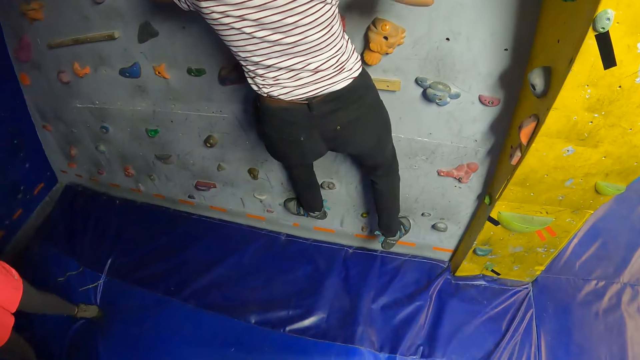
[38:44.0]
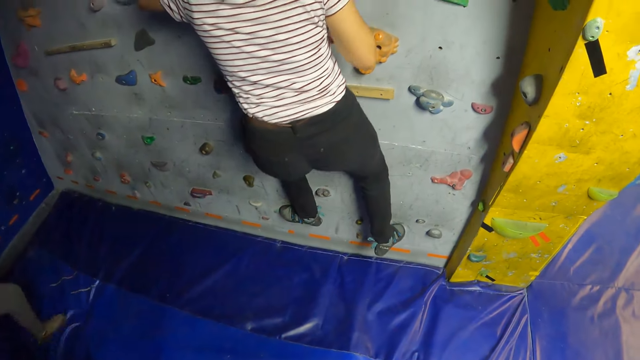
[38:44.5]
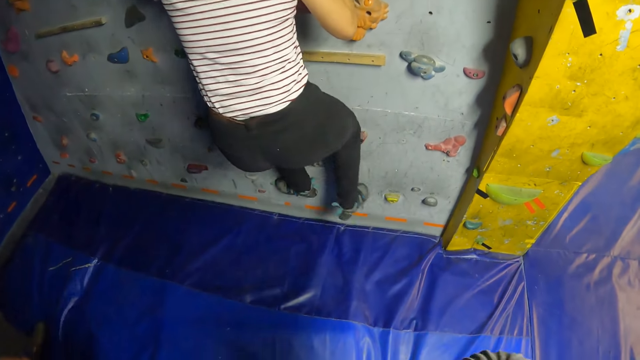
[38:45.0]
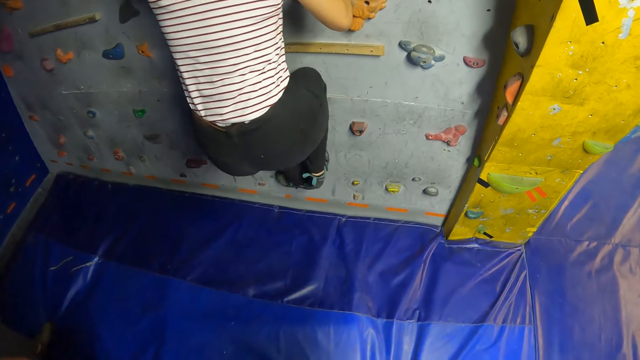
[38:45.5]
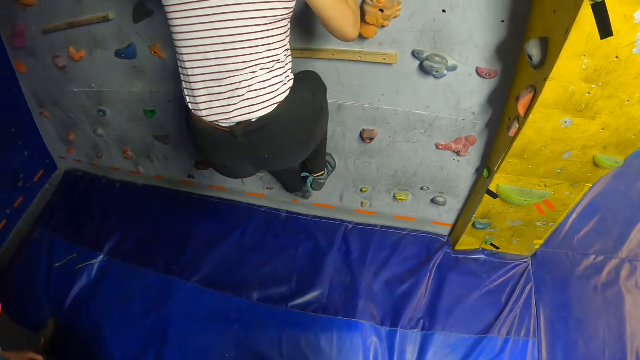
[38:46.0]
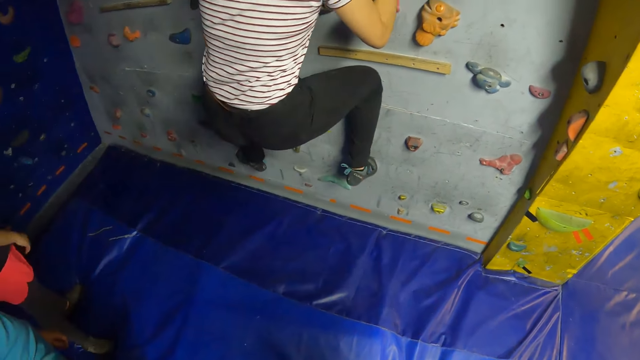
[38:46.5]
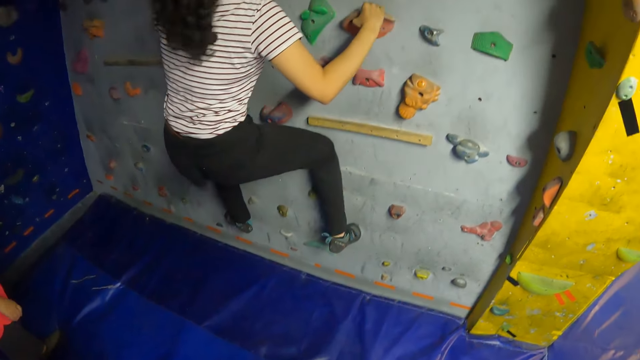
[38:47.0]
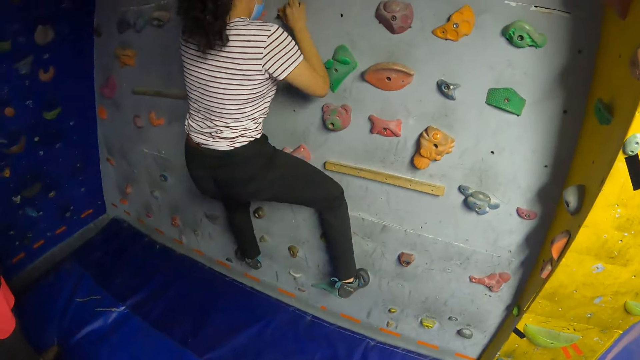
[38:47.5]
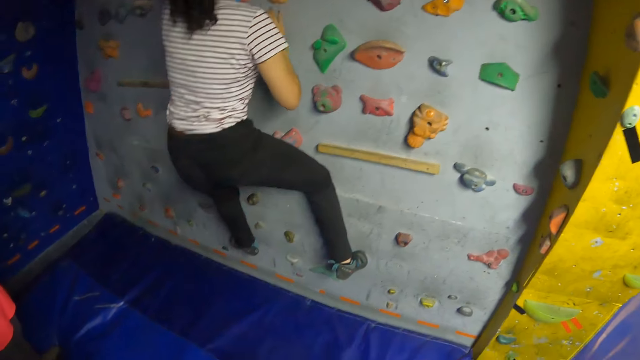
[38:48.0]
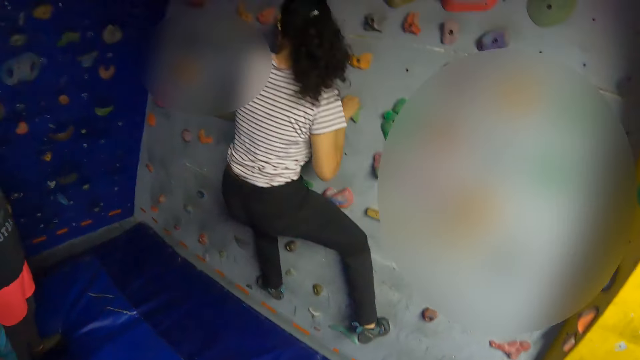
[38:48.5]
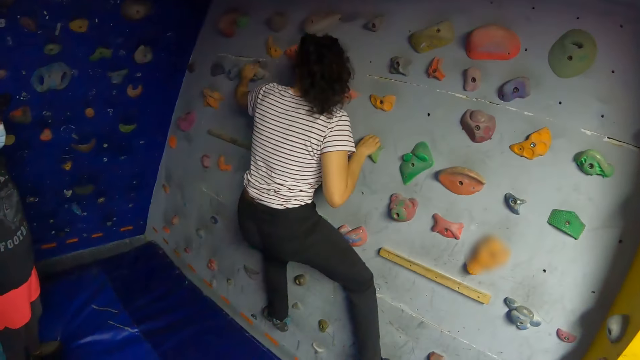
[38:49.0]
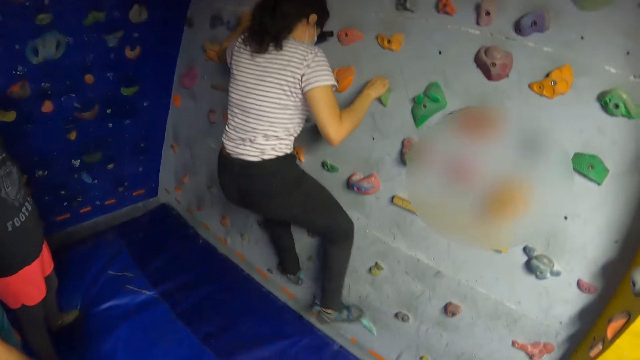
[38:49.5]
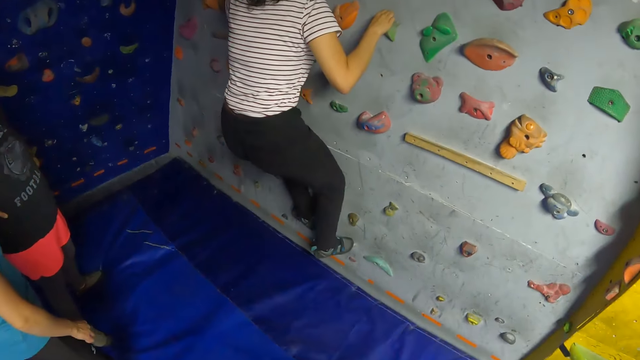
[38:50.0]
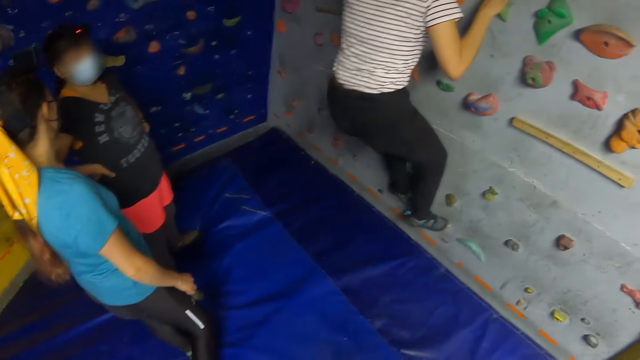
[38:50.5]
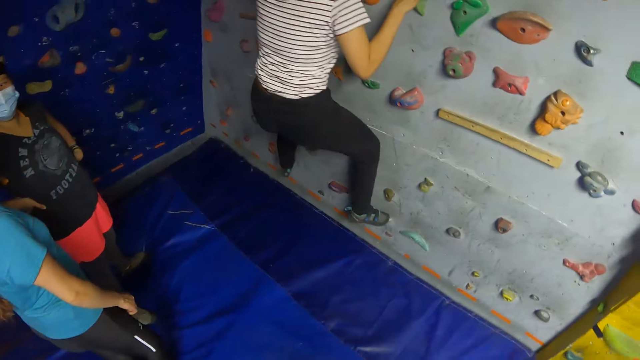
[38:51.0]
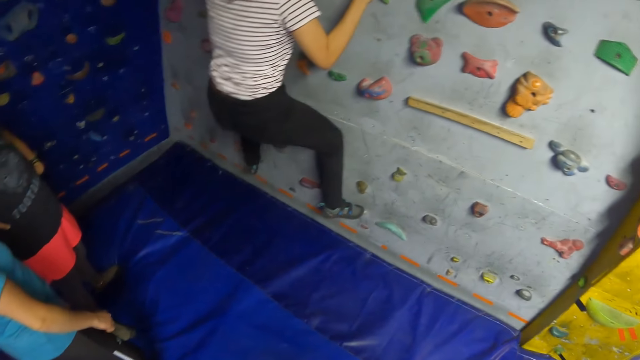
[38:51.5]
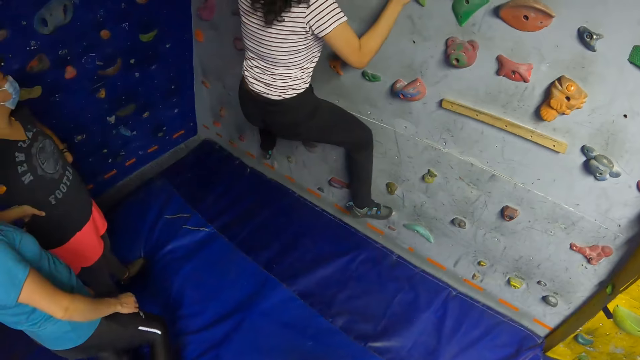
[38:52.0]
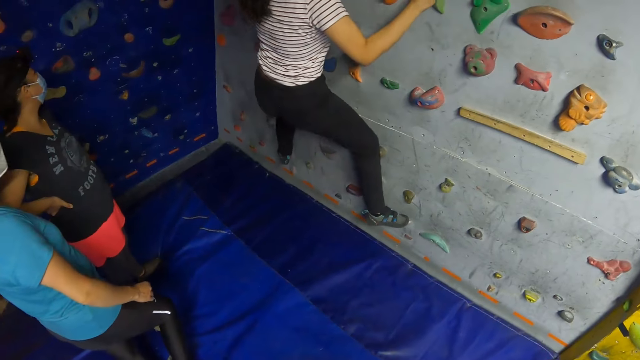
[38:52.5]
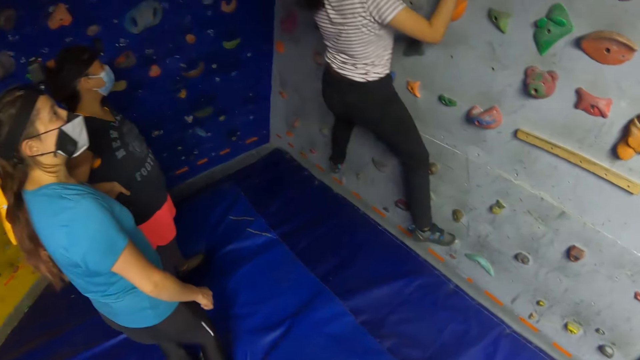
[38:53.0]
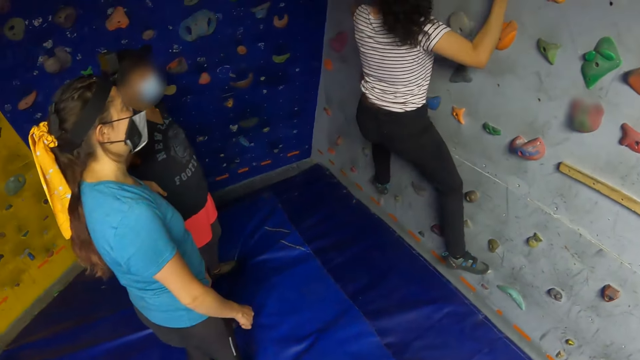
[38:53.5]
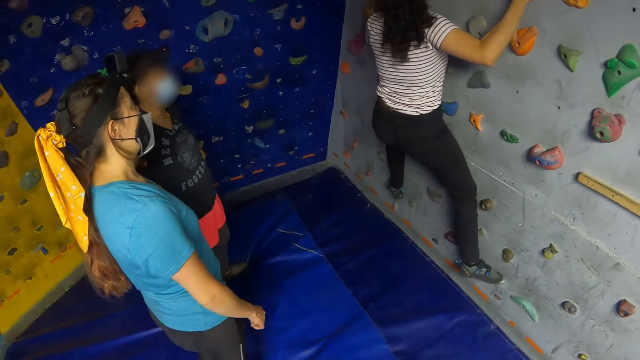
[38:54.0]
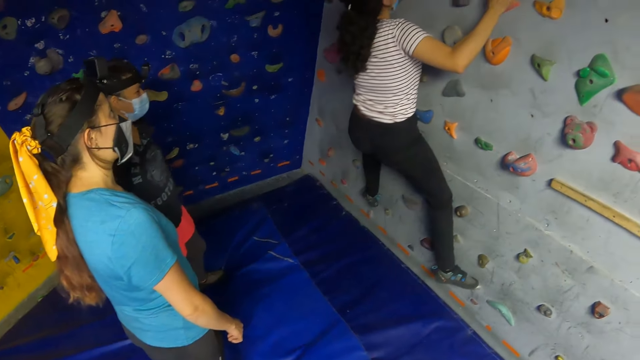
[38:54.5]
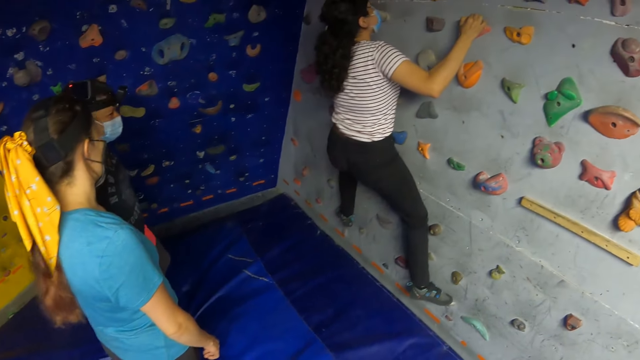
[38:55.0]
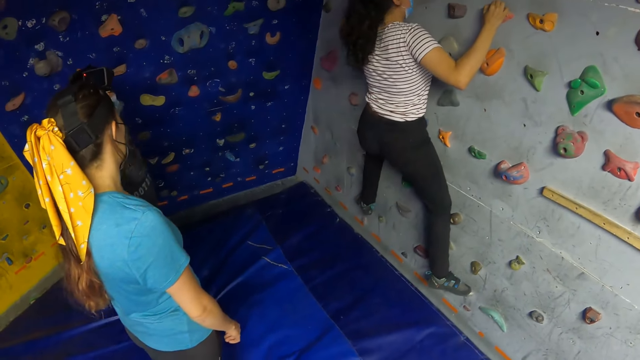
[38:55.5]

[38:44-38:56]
A woman moves to the left side while climbing. The camera wearer looks around.

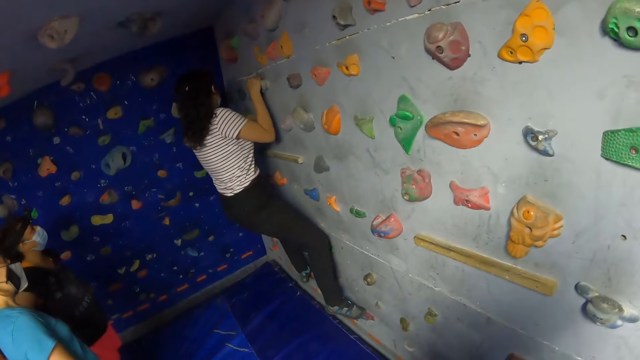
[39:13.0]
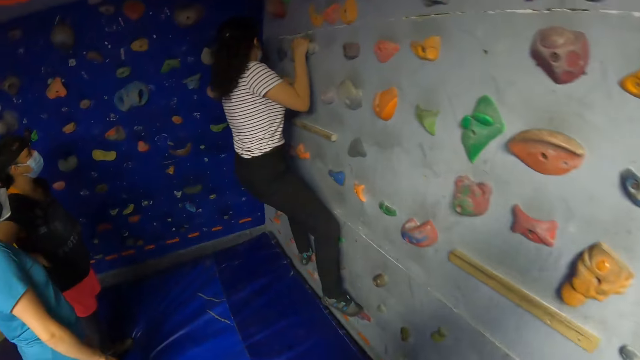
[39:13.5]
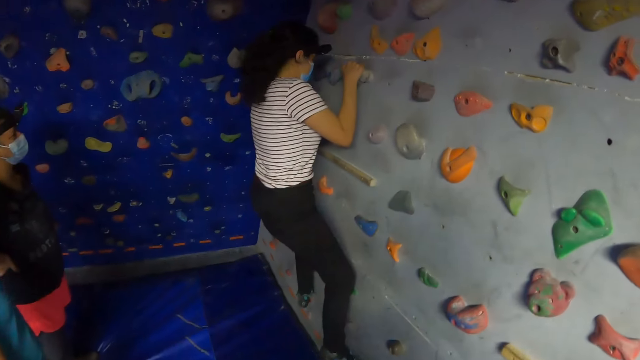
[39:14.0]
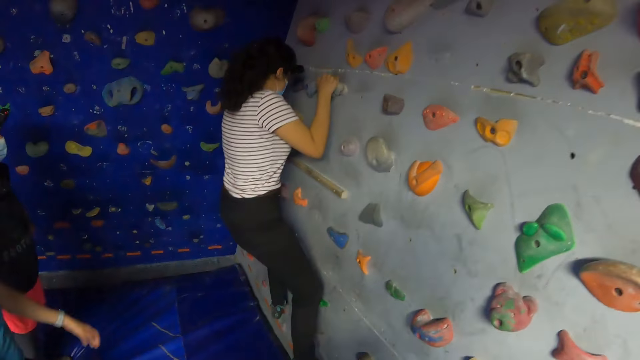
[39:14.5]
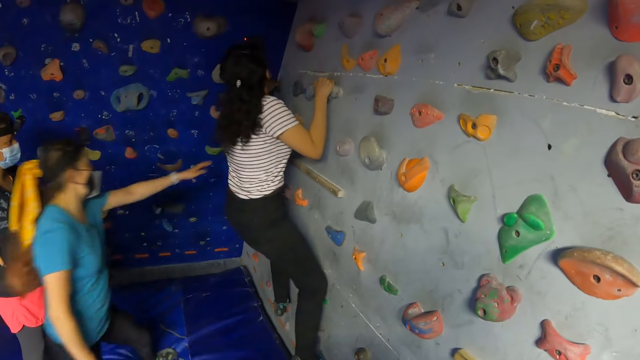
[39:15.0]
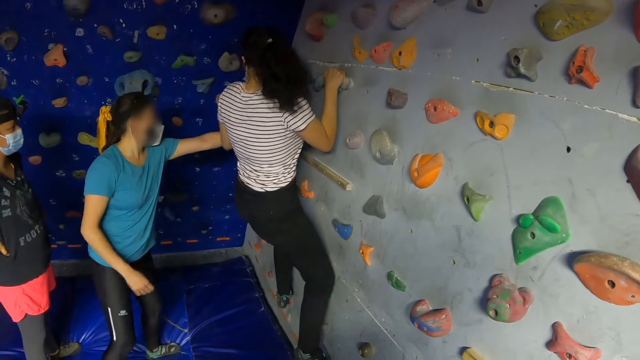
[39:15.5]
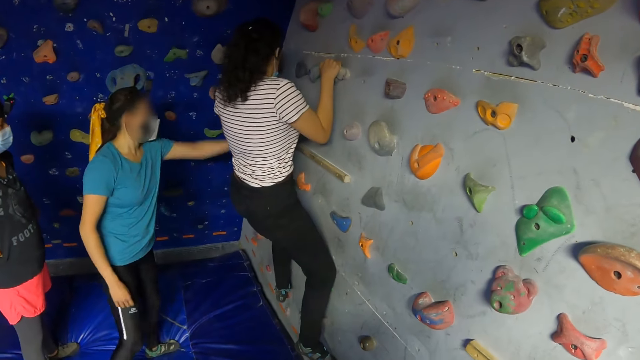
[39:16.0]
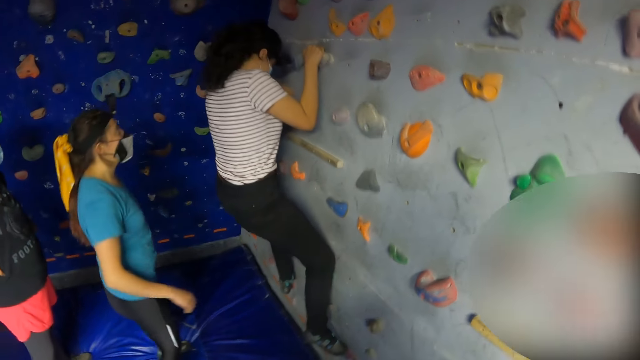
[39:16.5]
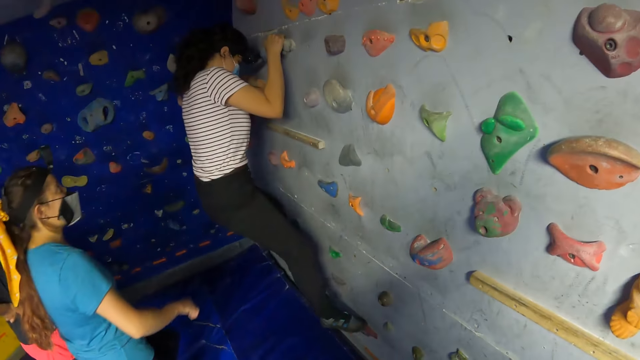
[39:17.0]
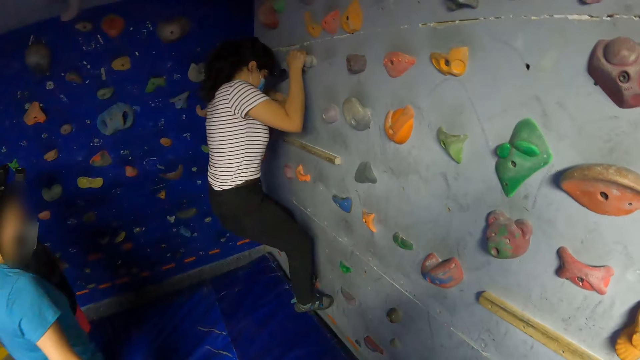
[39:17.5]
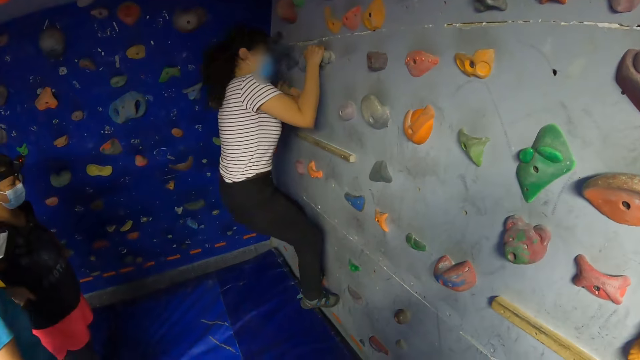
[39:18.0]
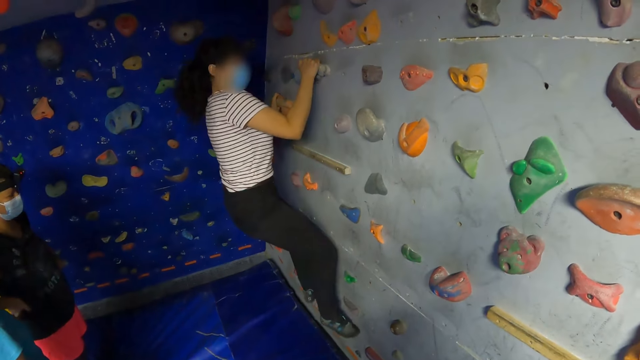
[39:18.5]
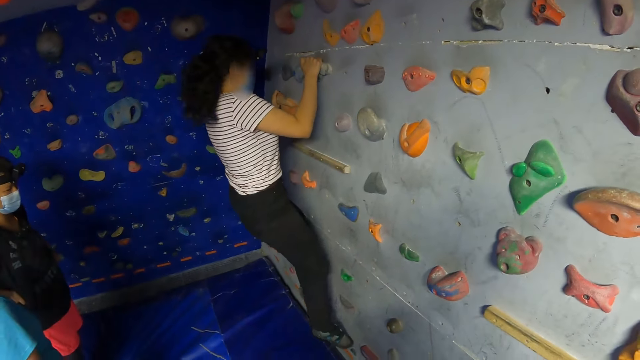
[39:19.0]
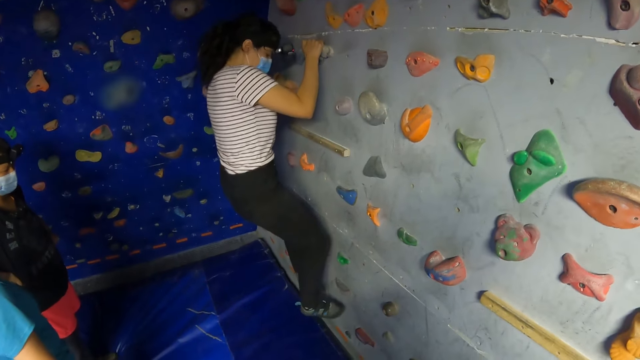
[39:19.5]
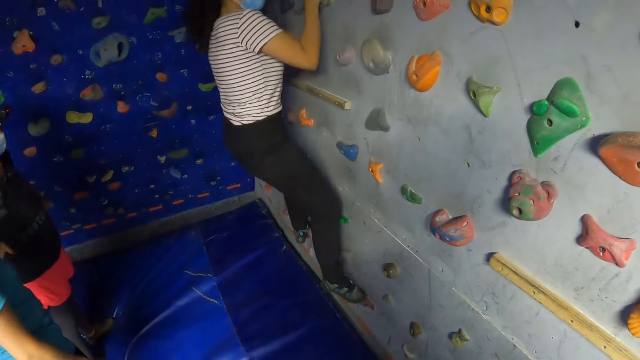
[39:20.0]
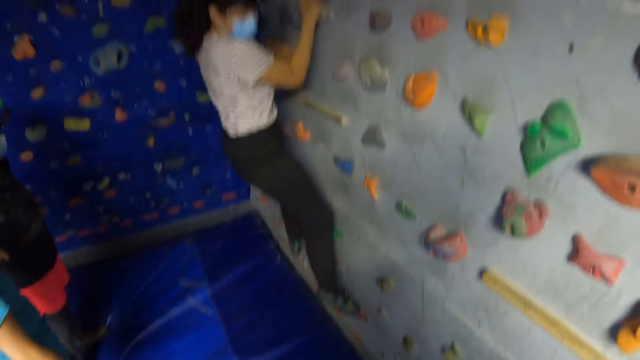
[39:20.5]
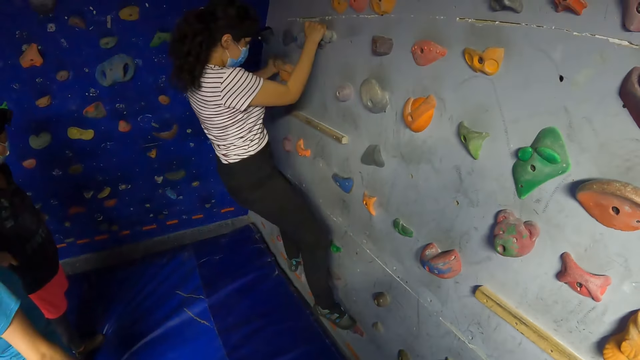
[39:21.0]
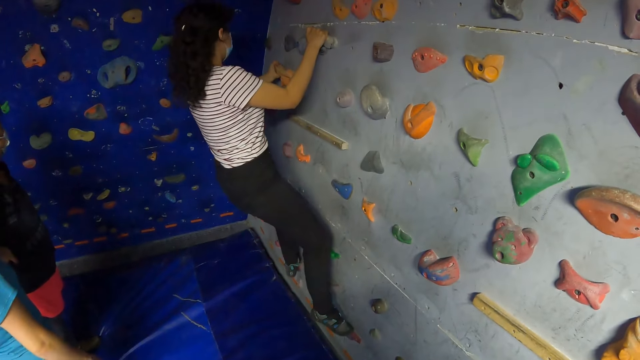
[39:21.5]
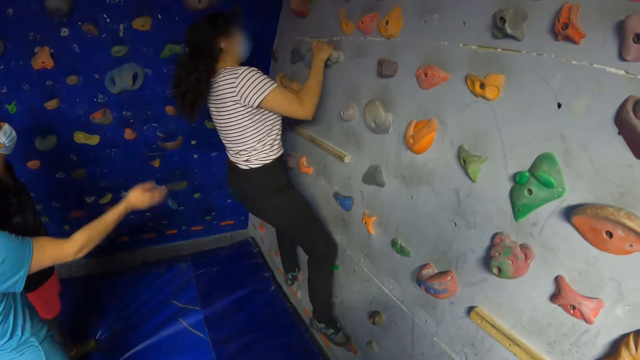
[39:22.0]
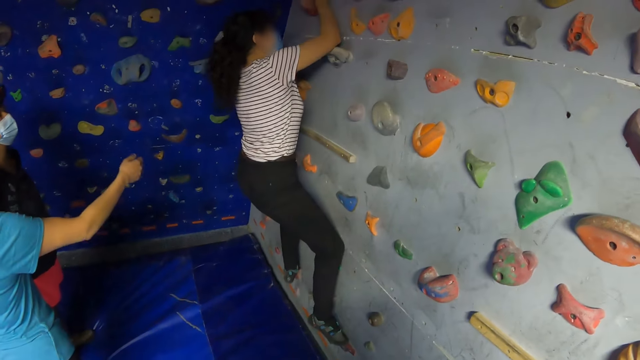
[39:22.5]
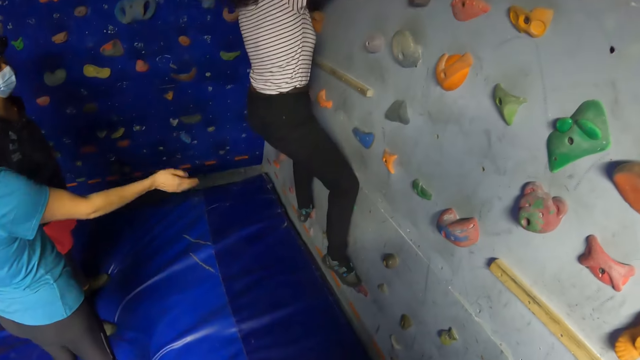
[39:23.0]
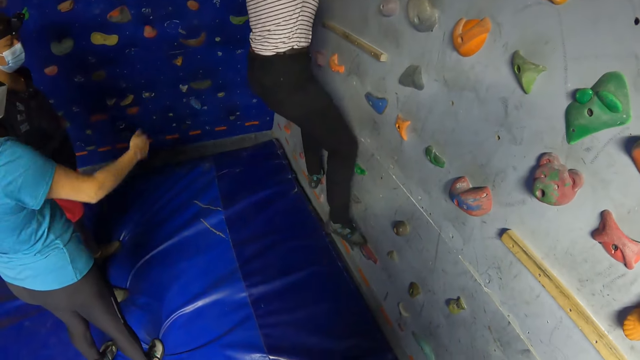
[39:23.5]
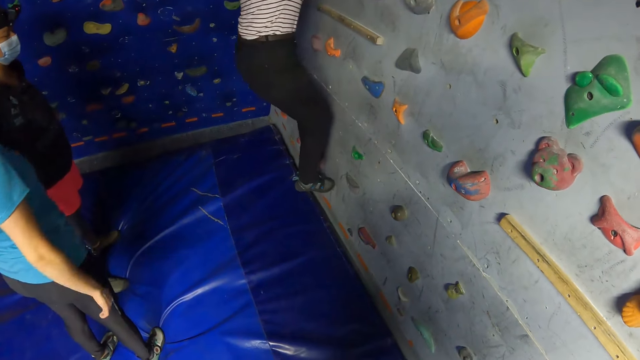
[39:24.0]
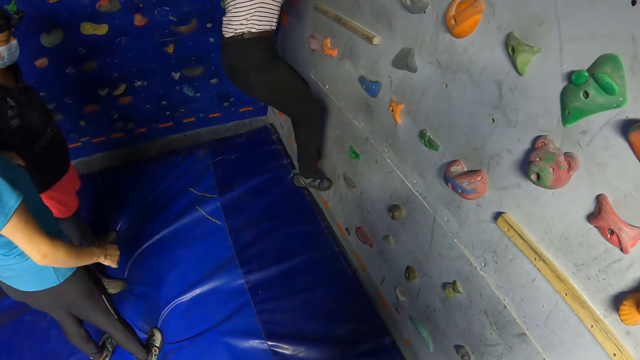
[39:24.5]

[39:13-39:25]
A woman instructs another woman. The other woman touches a climbing hold with her left hand. The first woman stretches her left hand.
